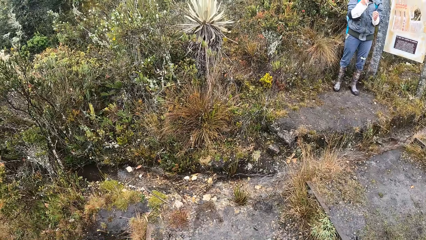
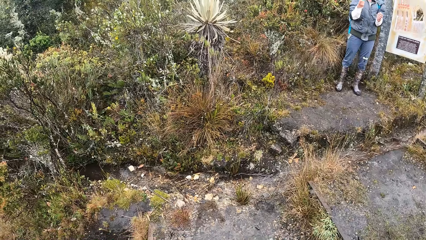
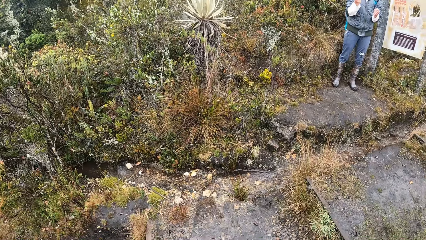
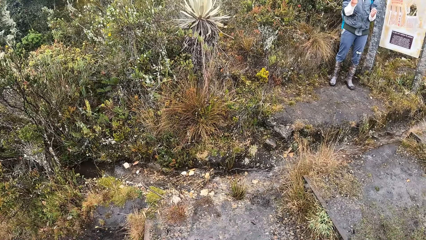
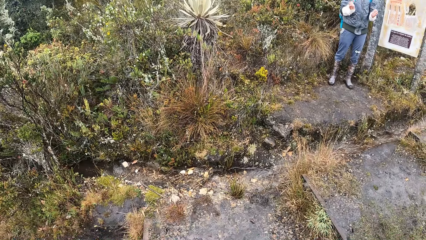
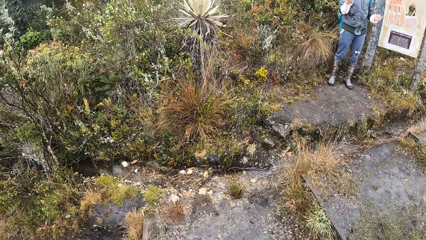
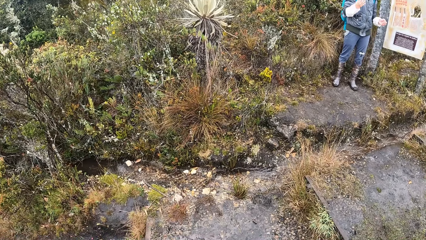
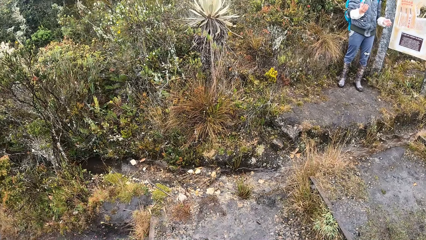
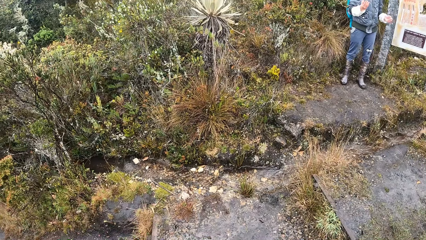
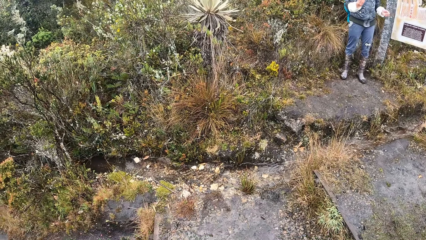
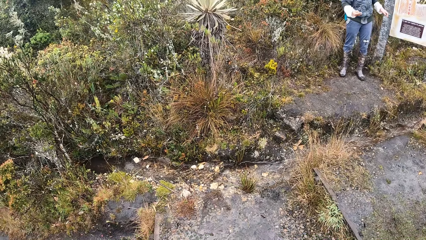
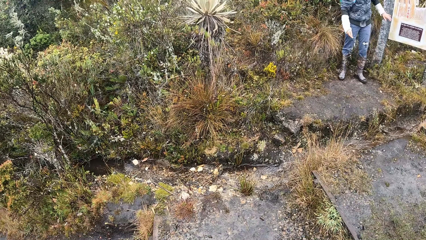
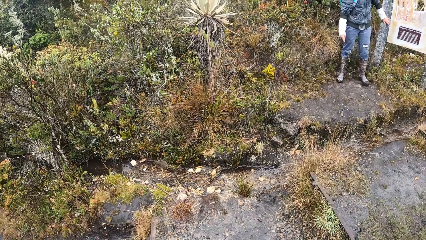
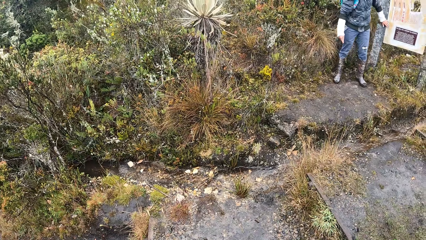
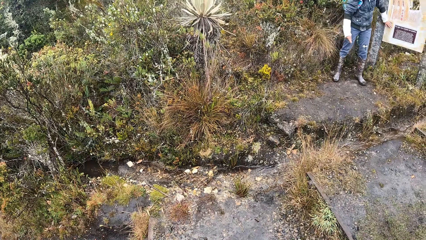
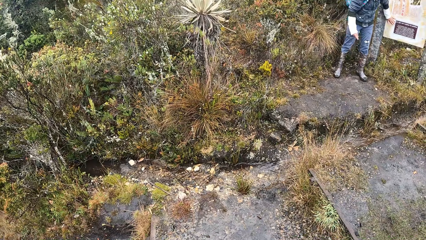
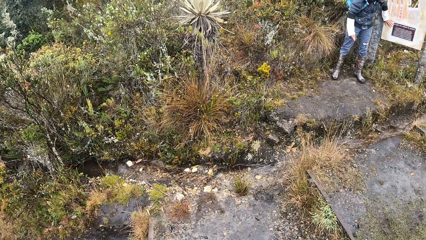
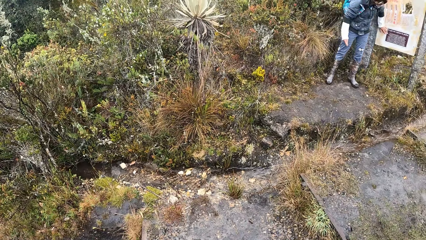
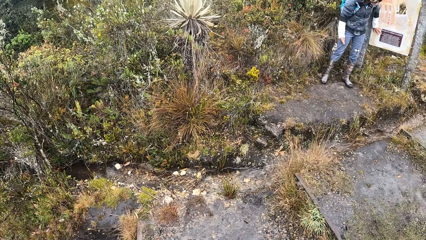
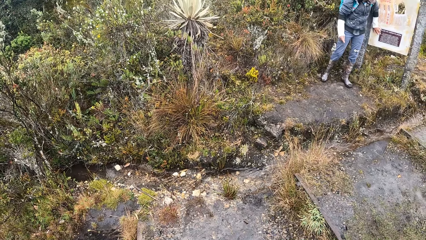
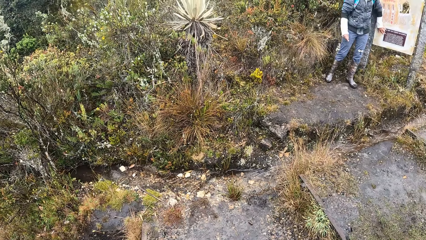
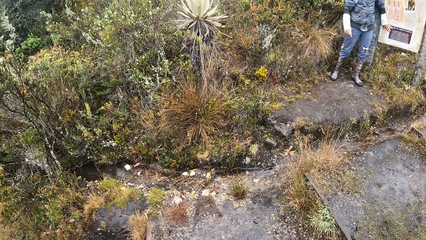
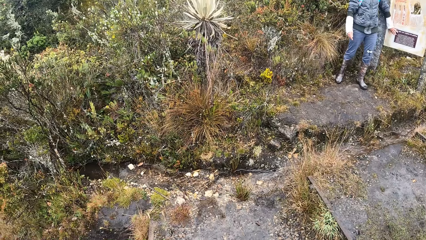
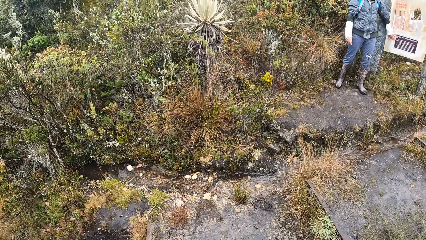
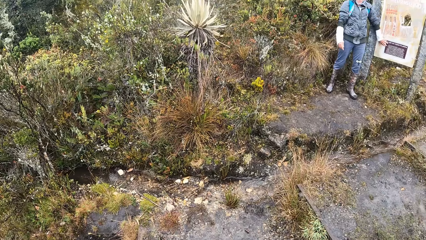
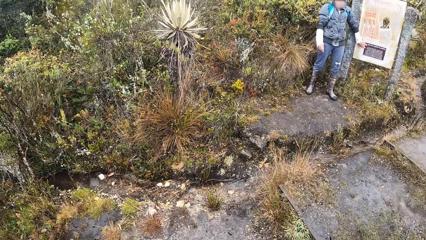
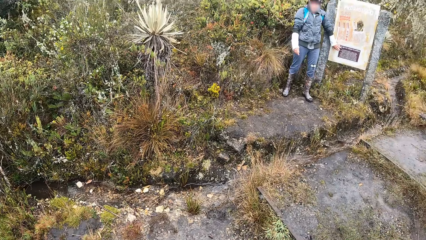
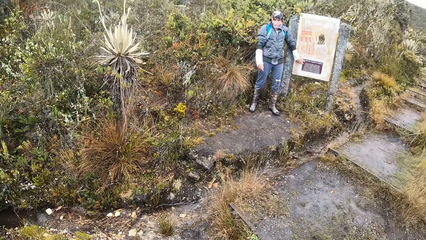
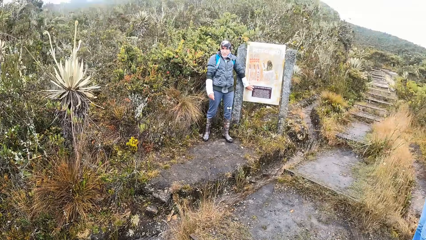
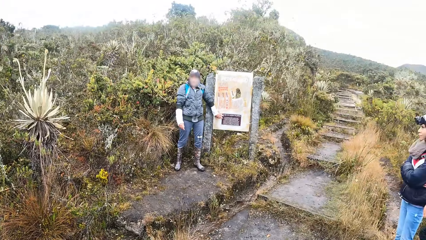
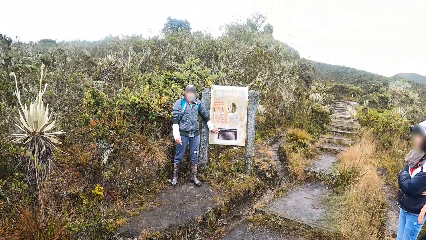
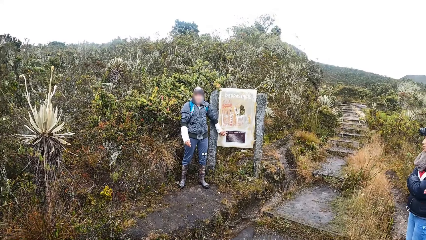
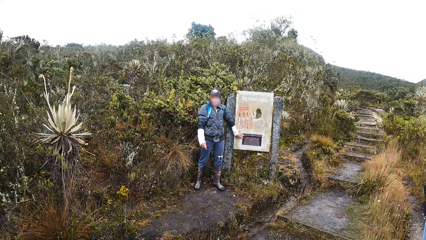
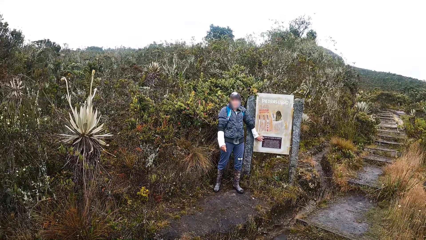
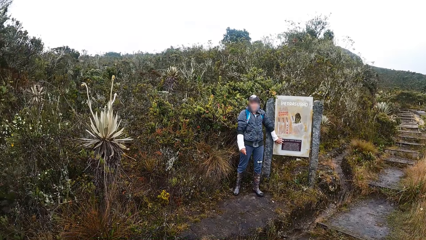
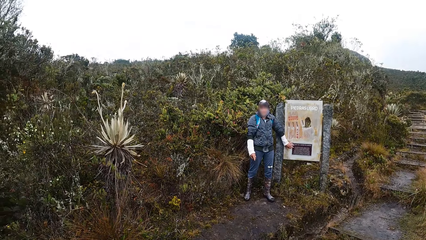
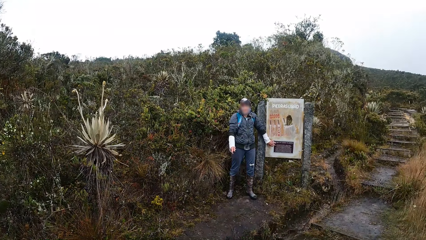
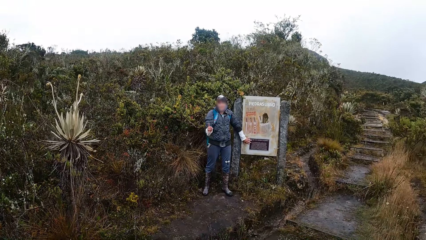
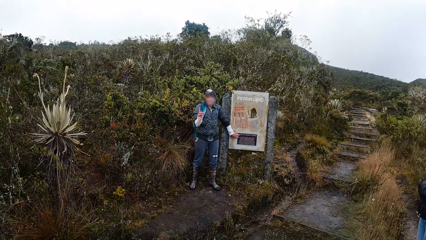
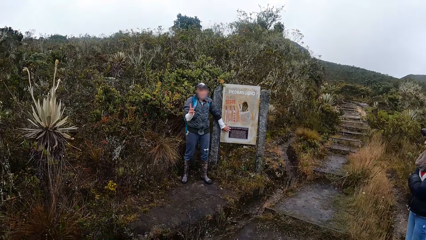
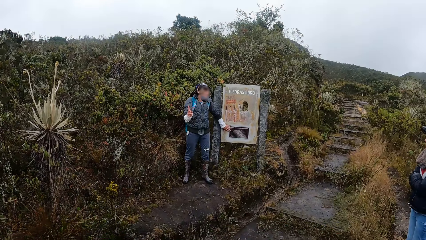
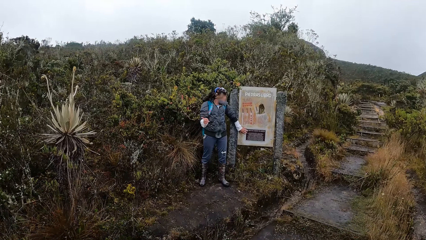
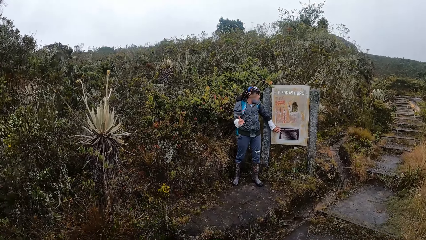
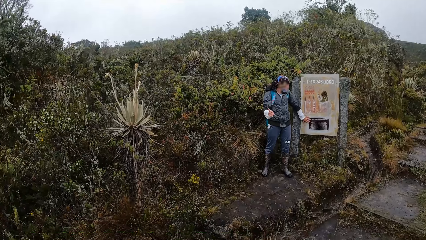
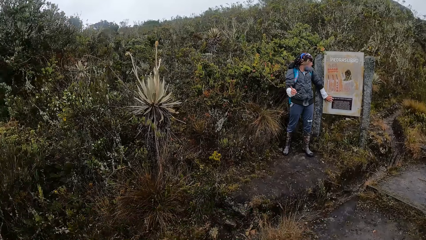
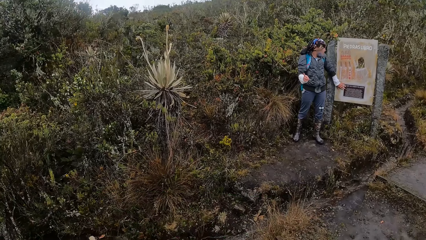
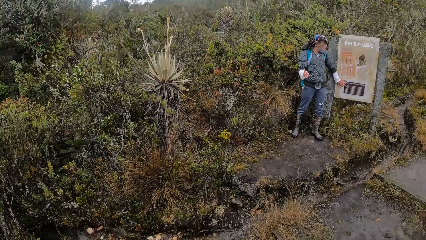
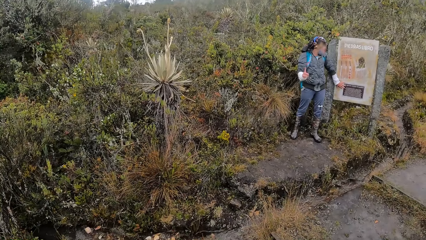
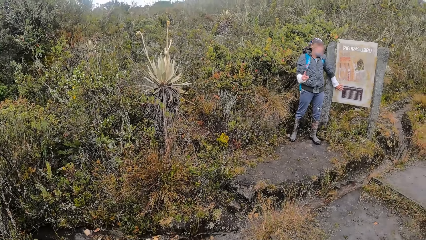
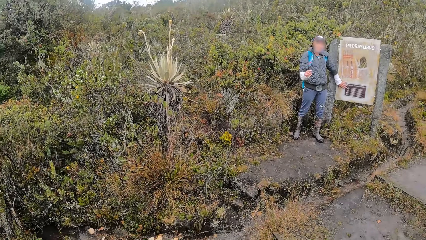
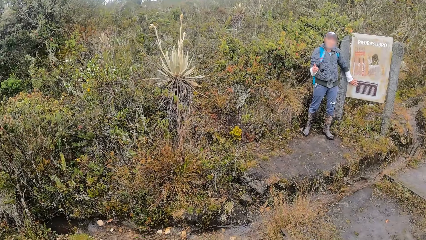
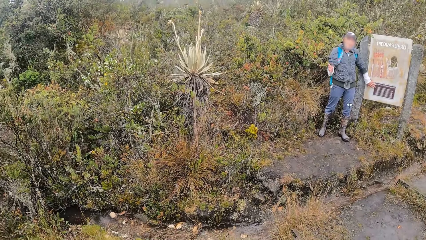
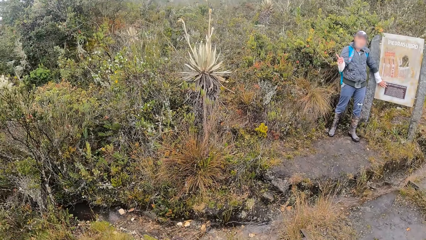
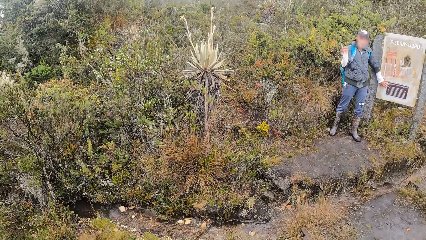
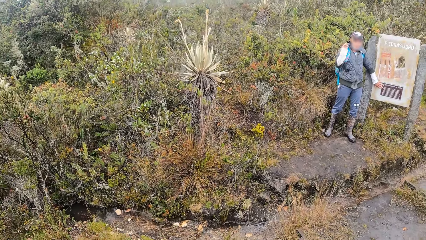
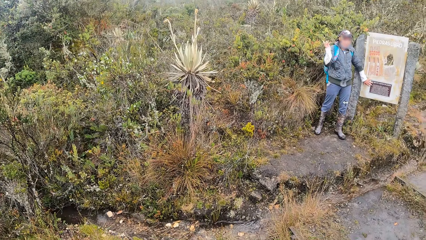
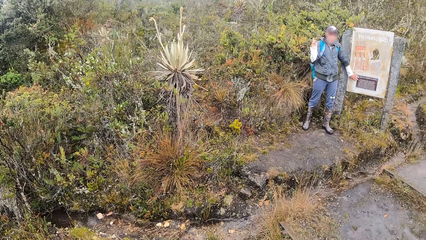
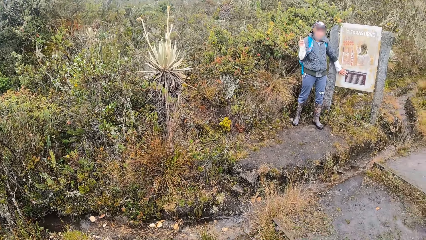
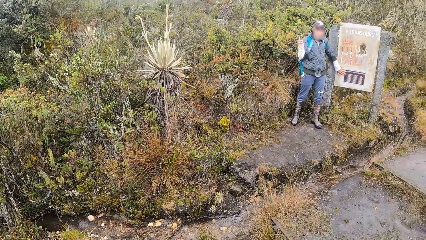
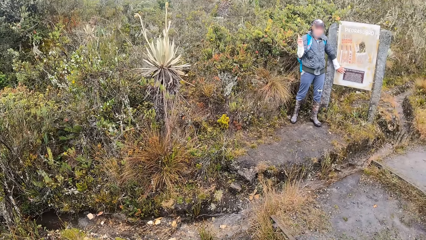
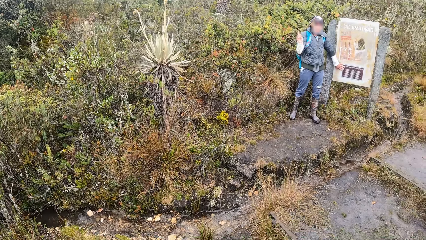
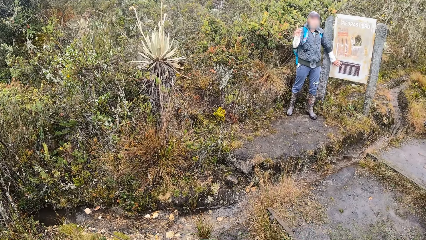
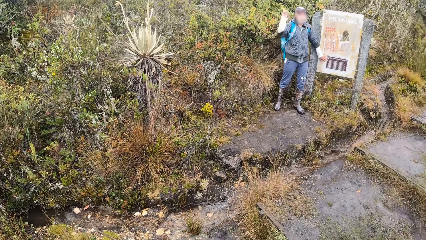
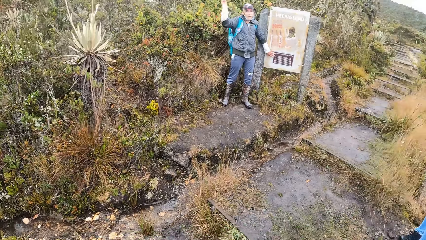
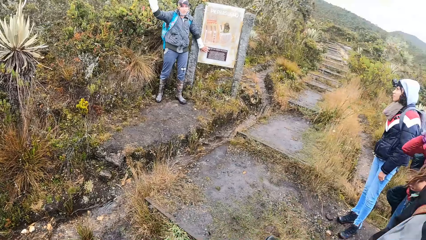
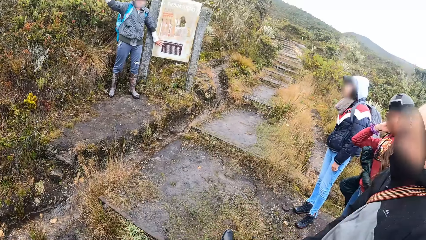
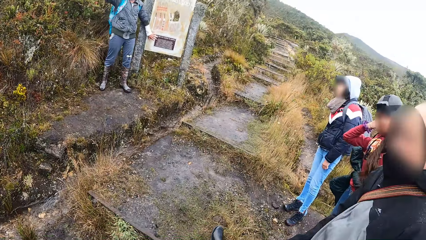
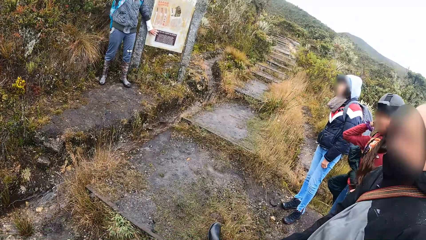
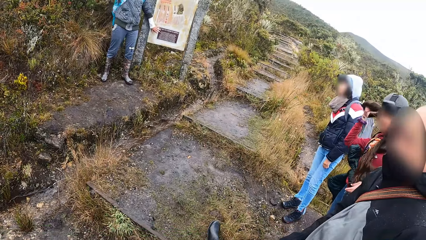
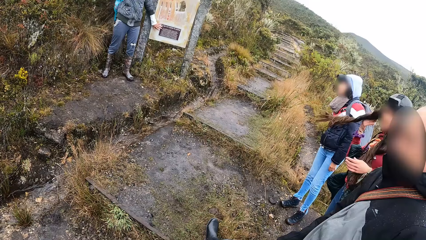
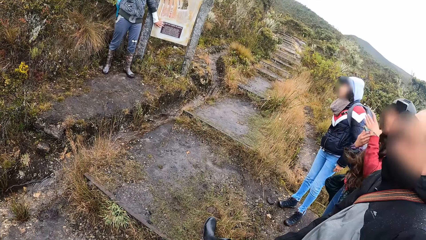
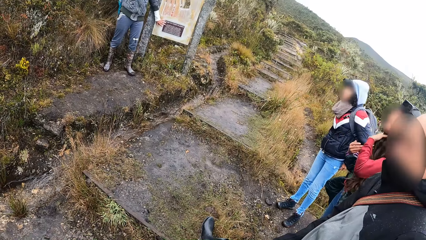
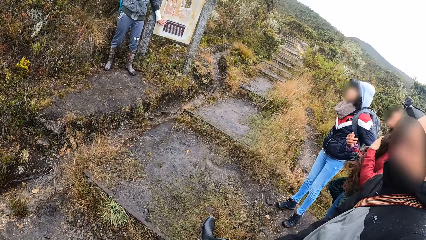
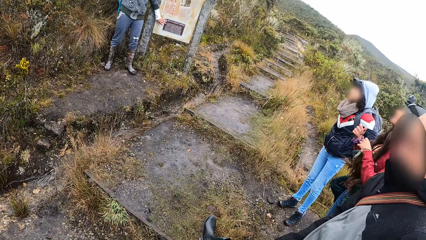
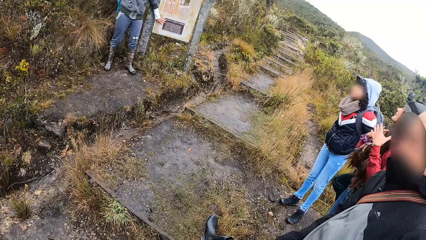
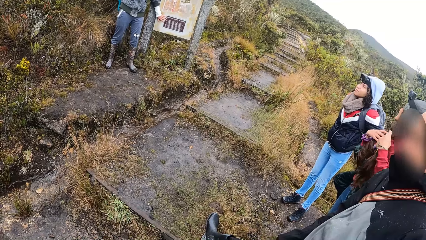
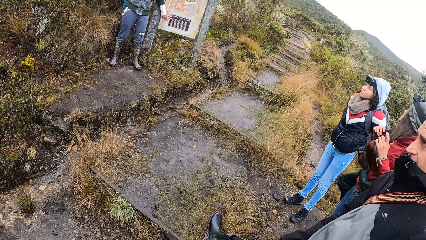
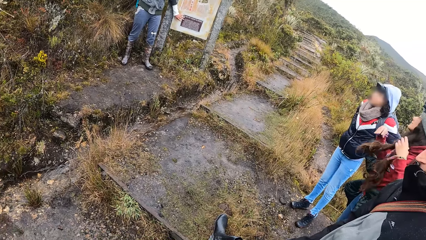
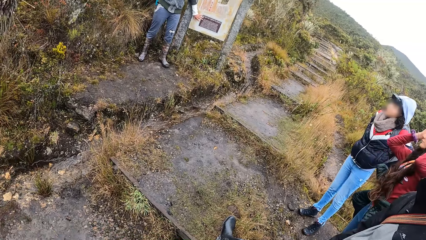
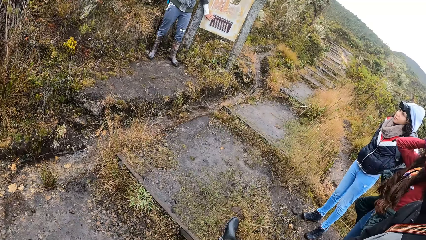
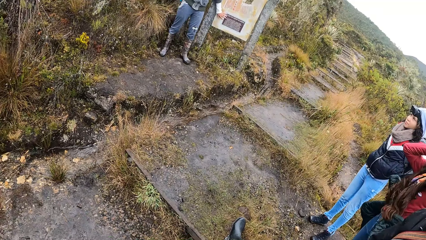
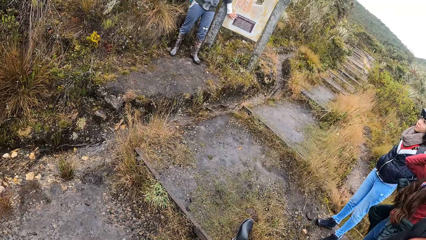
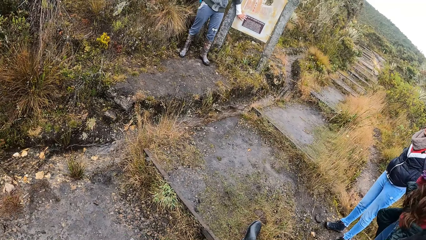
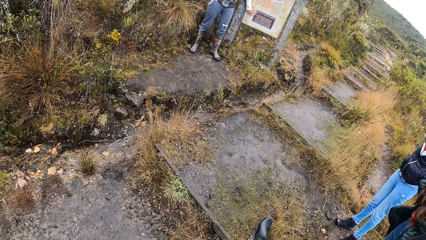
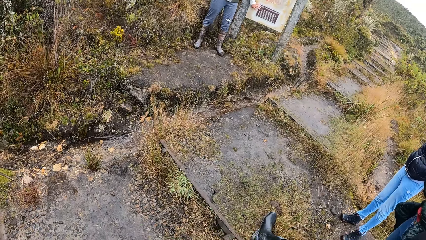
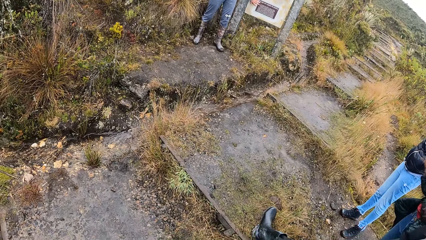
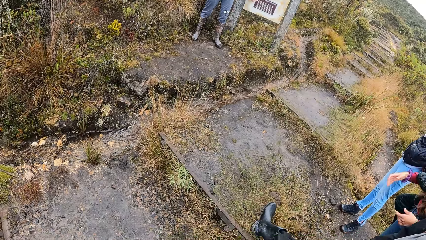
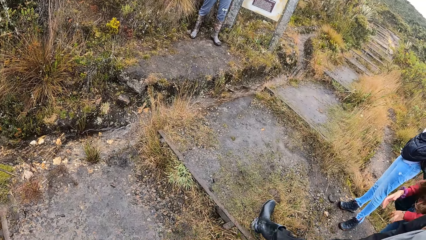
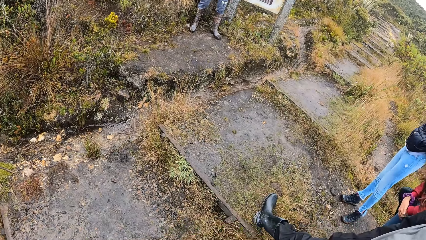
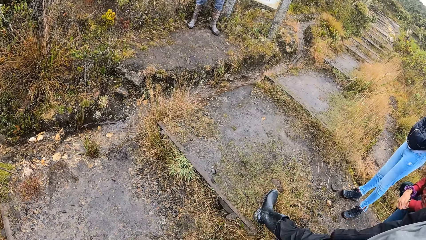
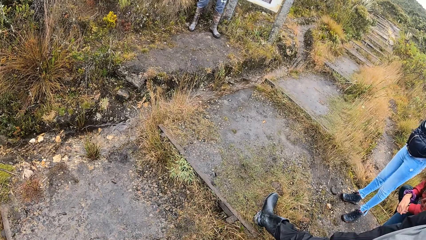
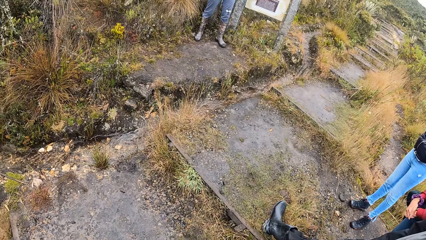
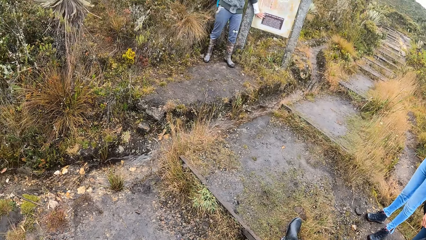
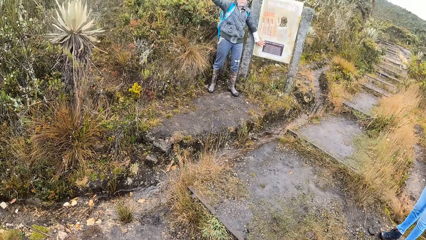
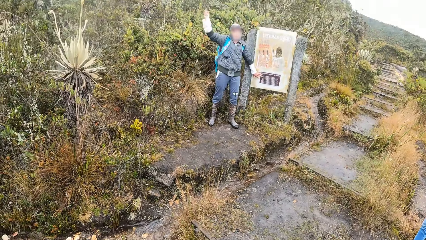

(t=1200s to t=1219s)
A woman touches a signboard with her left hand. Another woman holds her hair with her right hand, holds her hair with her left hand, holds her hair with both hands, and reaches for her head with both hands.
